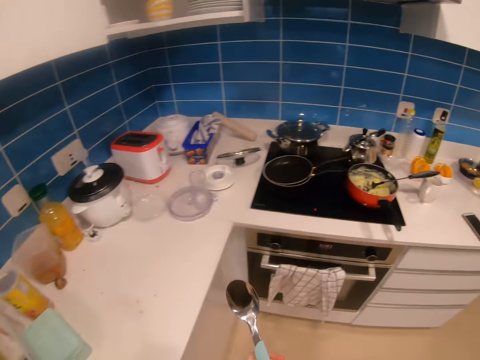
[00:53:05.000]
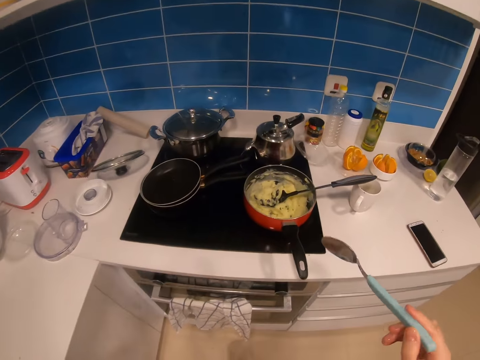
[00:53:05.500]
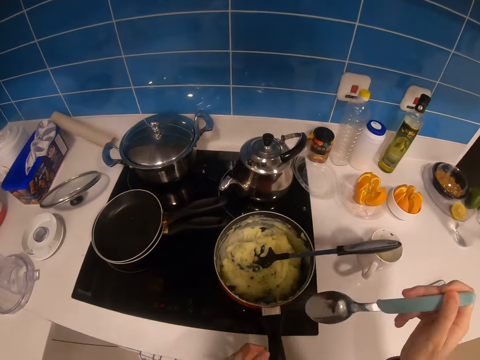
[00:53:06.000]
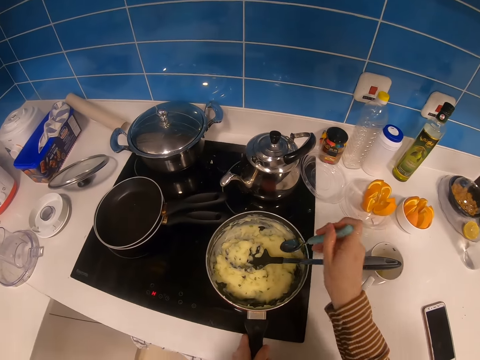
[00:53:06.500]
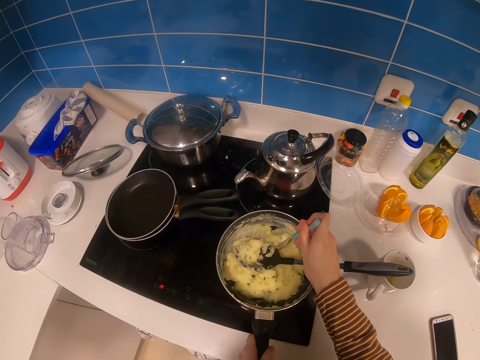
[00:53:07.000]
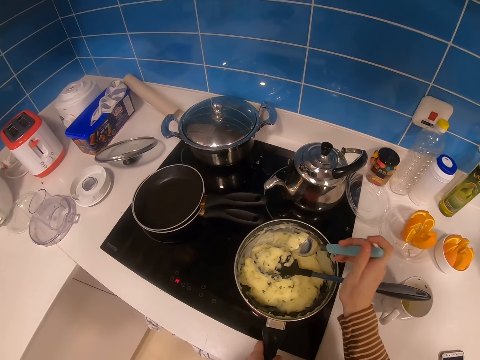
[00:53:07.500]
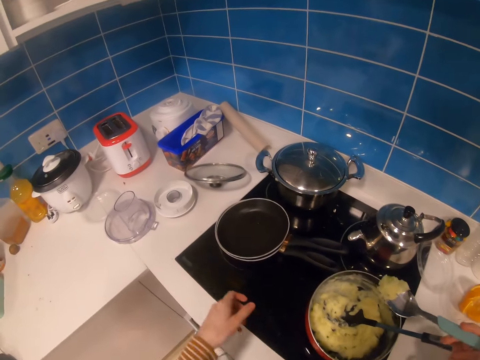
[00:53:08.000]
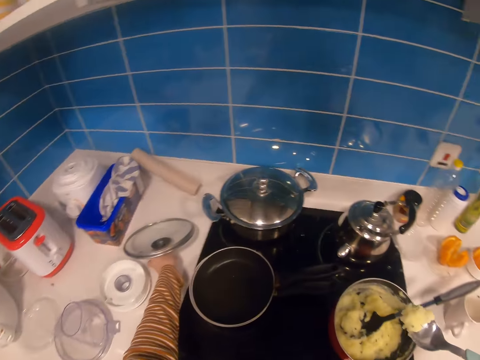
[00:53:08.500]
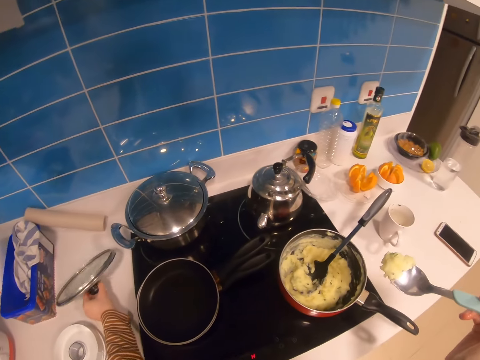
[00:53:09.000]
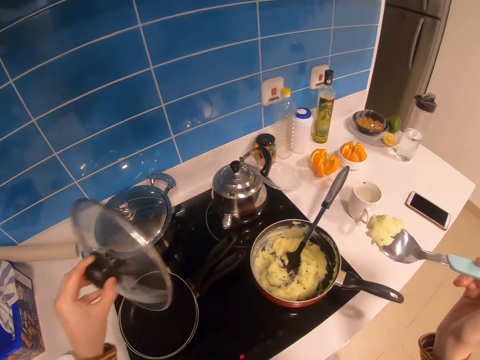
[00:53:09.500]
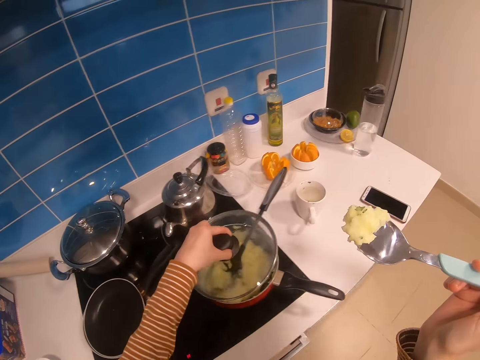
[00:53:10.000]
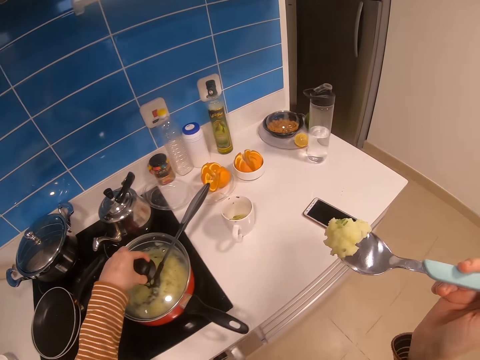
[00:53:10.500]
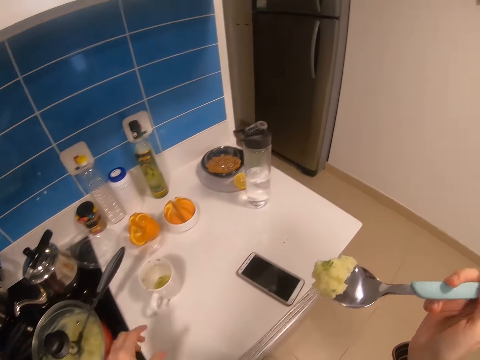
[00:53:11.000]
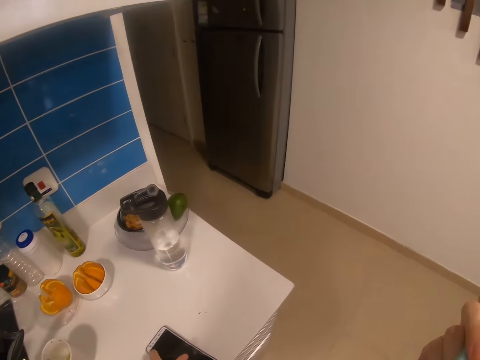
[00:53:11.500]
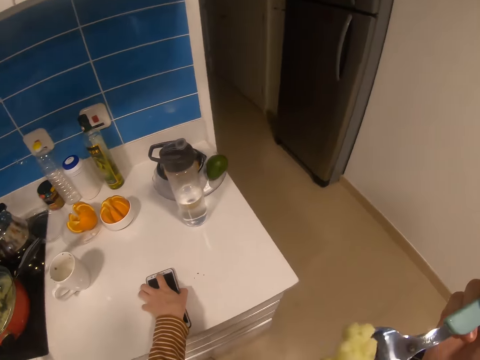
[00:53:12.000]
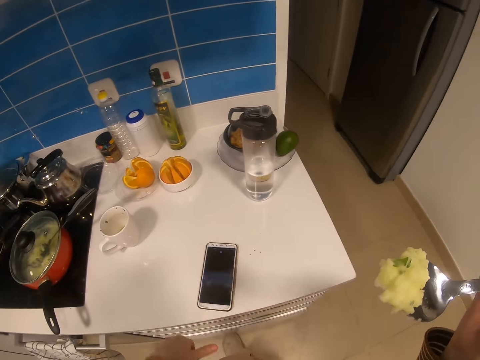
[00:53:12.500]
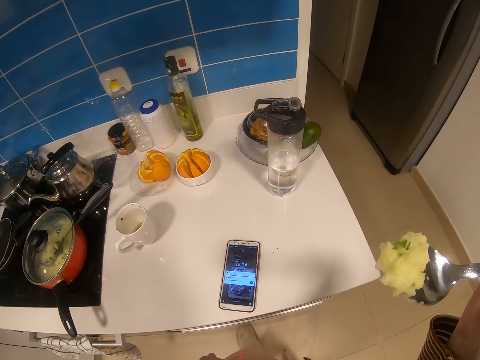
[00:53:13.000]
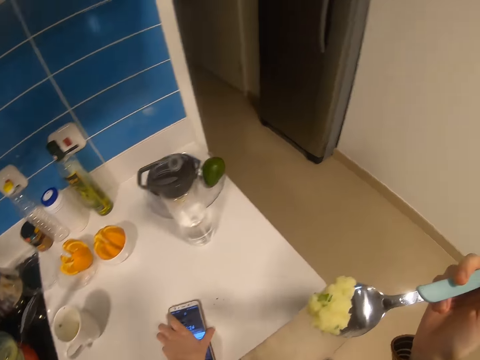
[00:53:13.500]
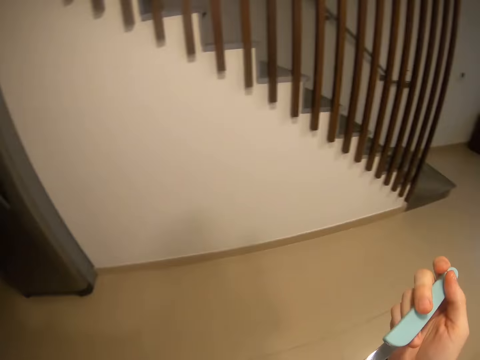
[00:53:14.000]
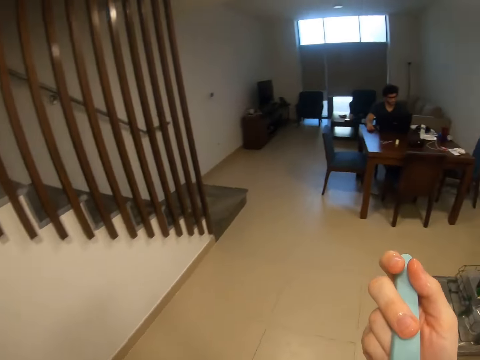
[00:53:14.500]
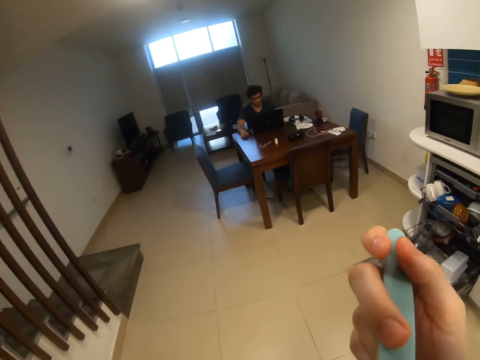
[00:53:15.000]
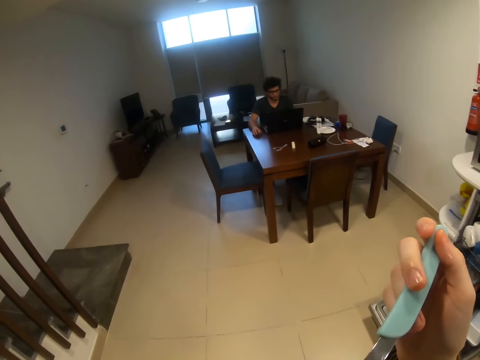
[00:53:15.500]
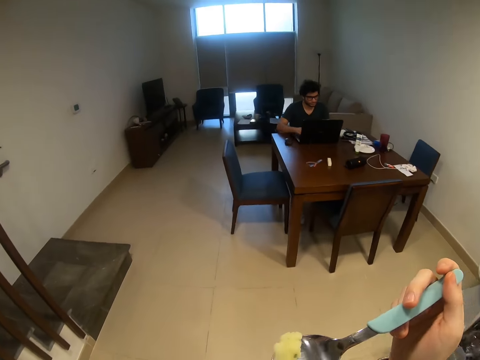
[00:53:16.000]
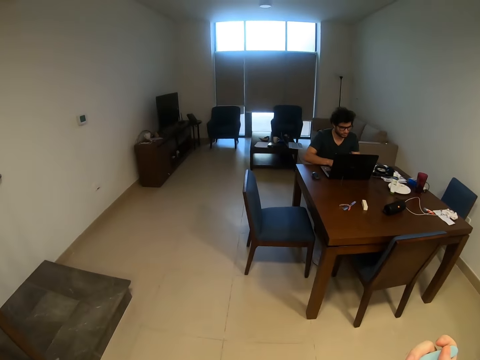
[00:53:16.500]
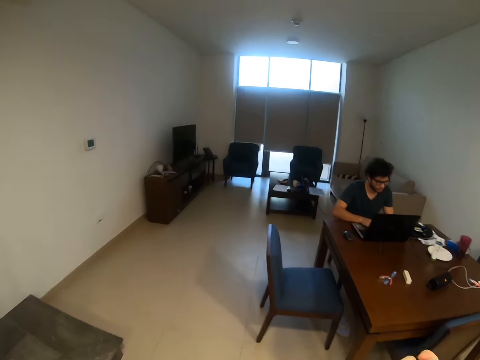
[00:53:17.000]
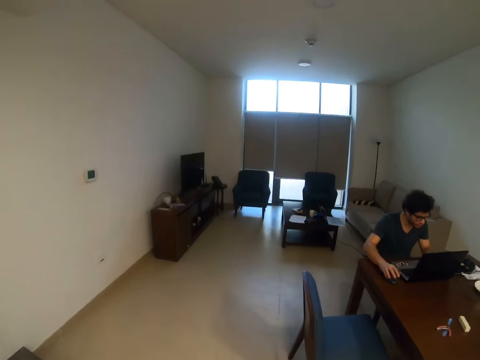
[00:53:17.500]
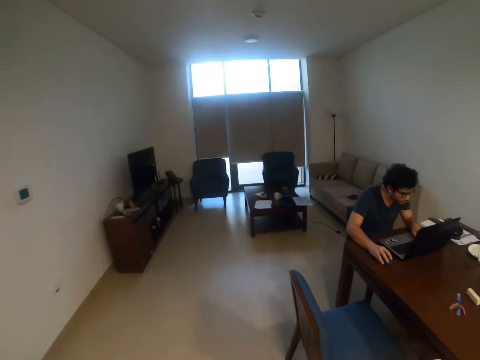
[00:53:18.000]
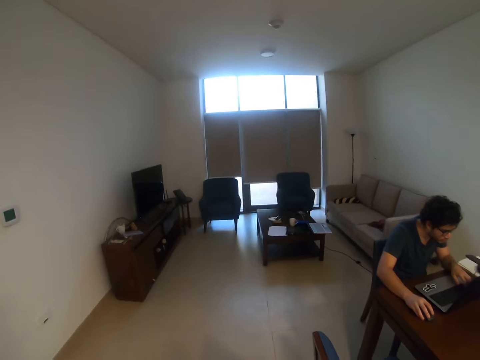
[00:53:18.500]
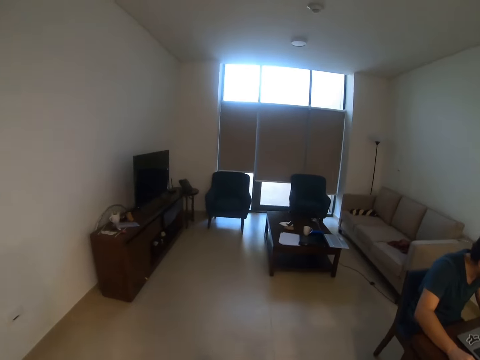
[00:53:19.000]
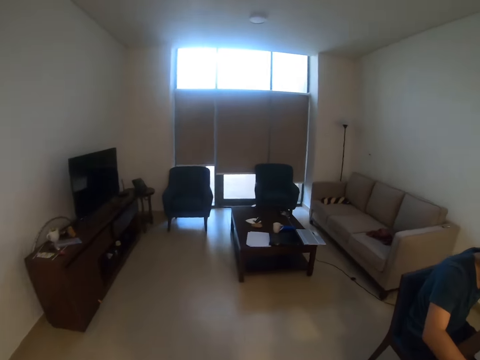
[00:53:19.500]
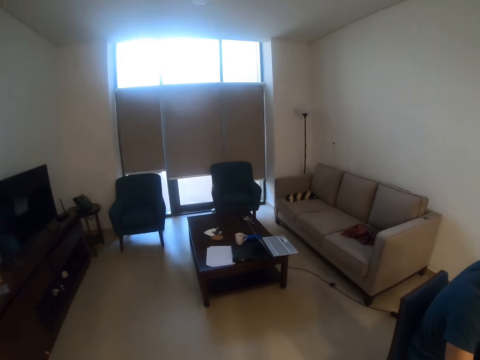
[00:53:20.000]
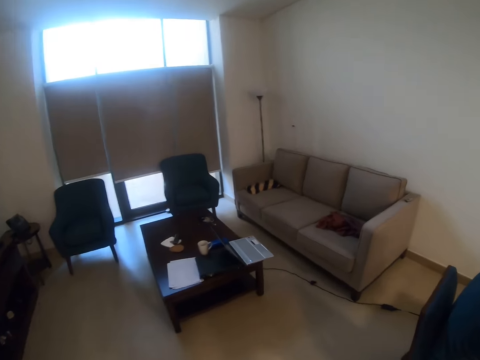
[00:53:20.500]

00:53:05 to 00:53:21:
The camera wearer walks around. They take food with a spoon. They pick a cooking lid from the cabinet and put the cooking lid on the cooking pot. They eat food with the spoon. They operate a mobile phone in the room. They walk around. A person operates a laptop in the room.

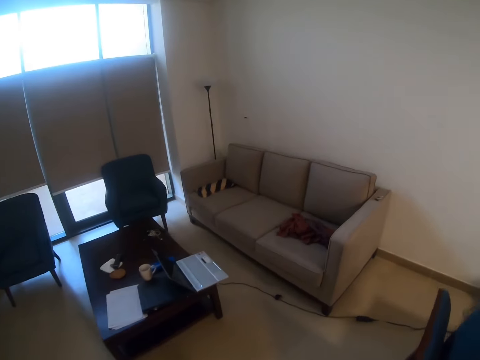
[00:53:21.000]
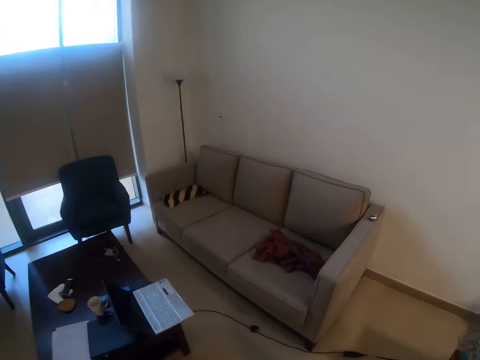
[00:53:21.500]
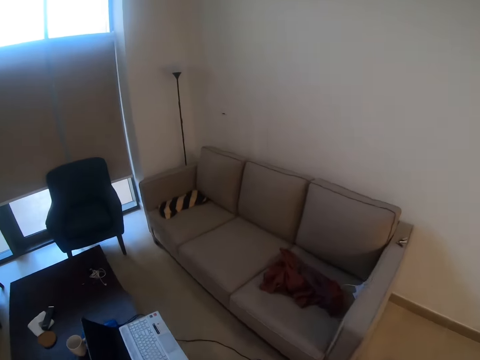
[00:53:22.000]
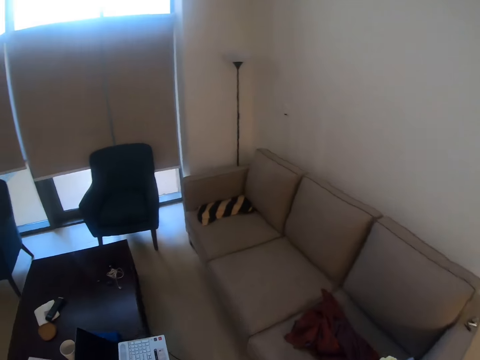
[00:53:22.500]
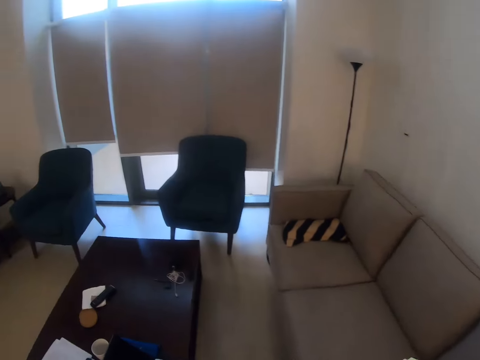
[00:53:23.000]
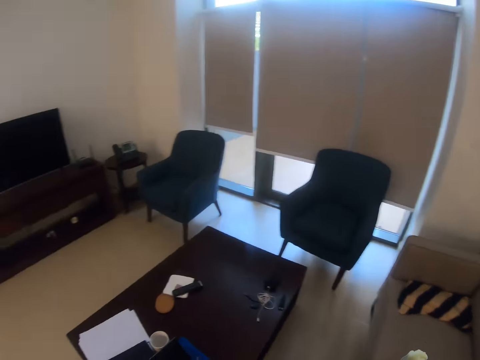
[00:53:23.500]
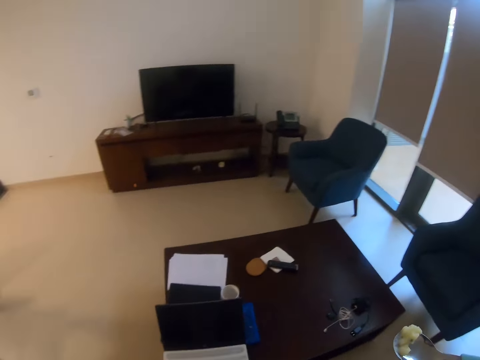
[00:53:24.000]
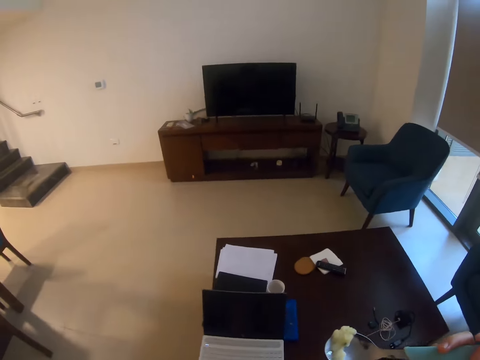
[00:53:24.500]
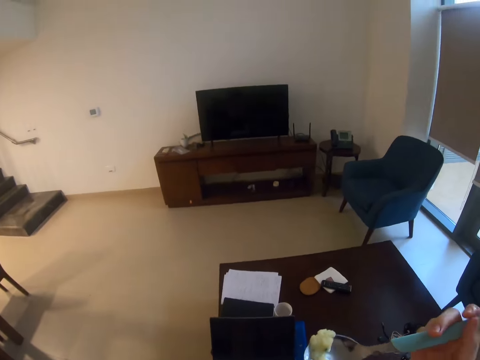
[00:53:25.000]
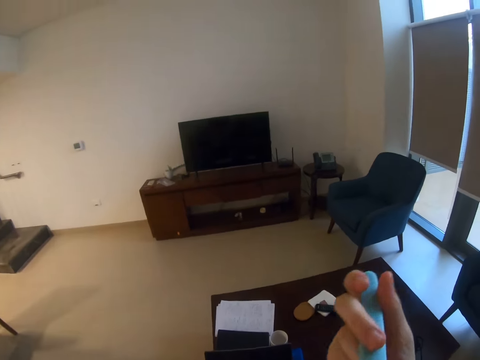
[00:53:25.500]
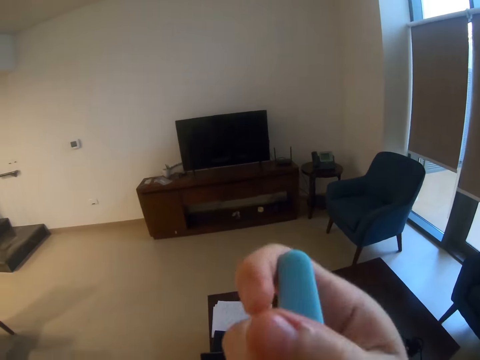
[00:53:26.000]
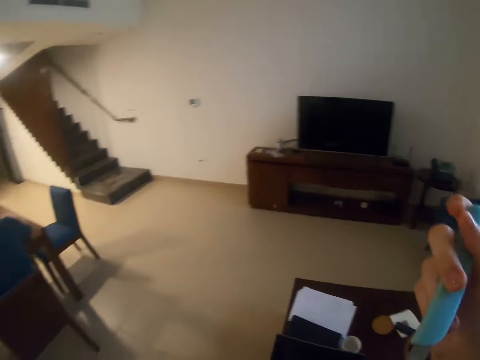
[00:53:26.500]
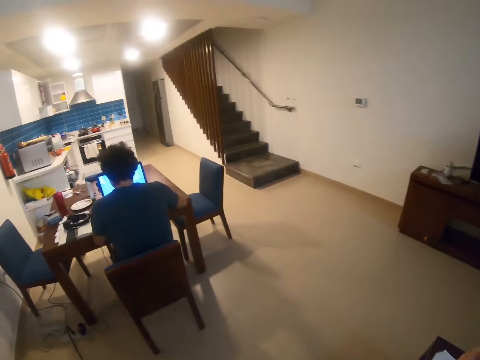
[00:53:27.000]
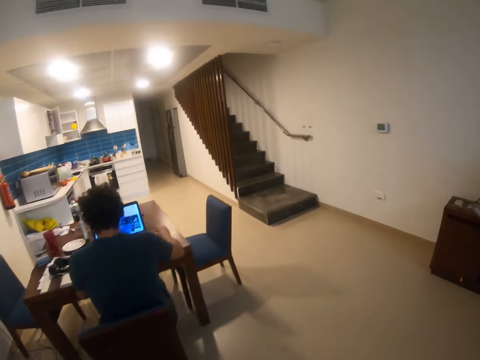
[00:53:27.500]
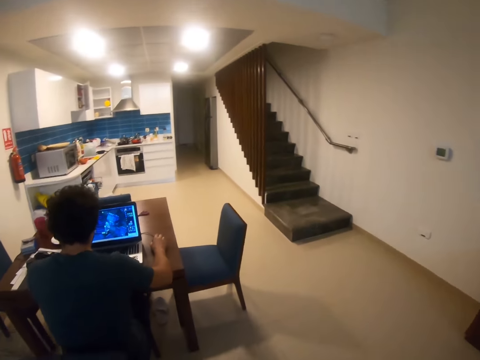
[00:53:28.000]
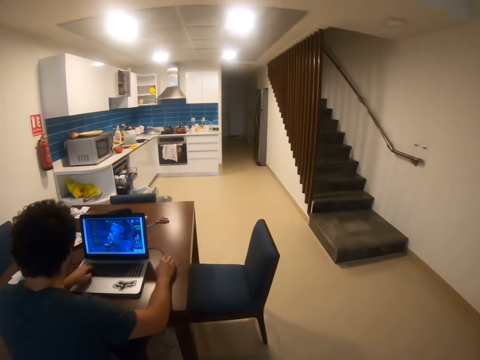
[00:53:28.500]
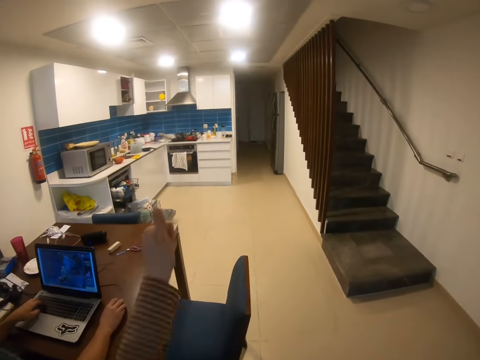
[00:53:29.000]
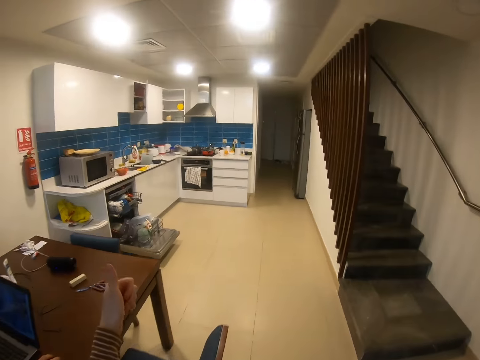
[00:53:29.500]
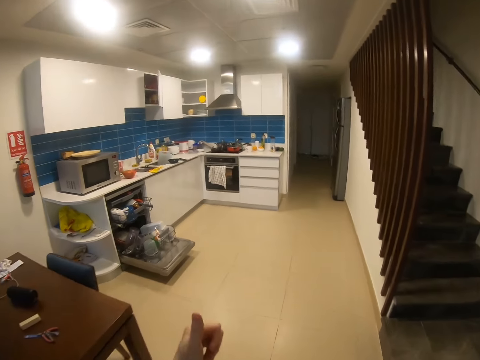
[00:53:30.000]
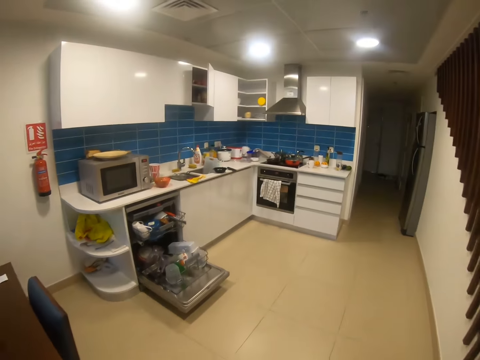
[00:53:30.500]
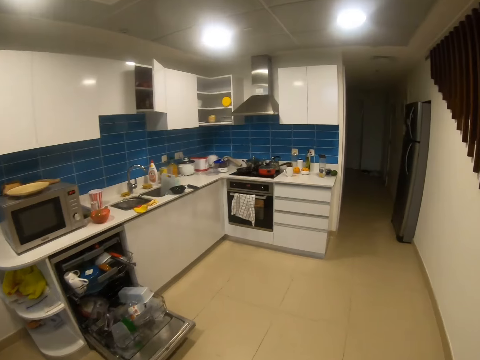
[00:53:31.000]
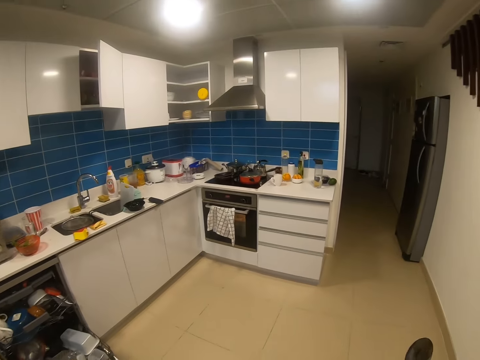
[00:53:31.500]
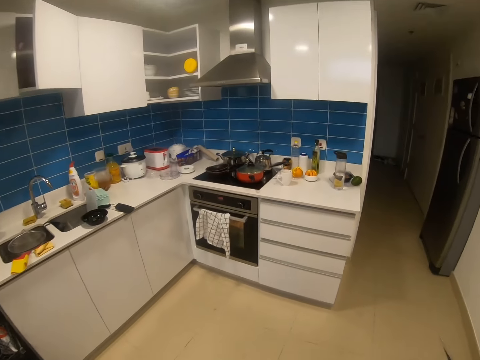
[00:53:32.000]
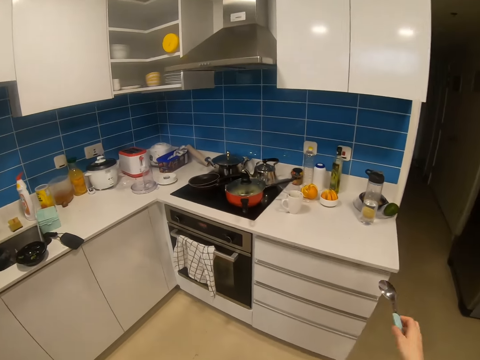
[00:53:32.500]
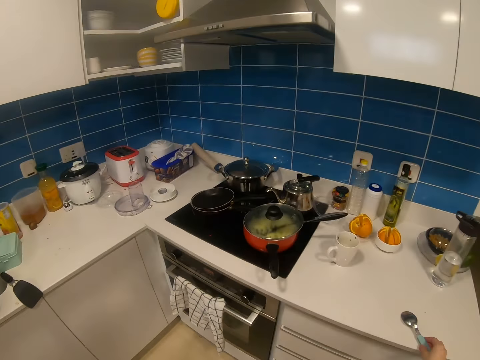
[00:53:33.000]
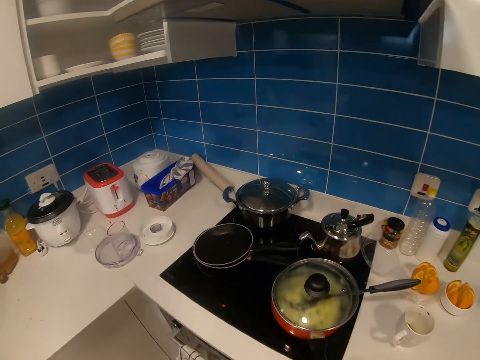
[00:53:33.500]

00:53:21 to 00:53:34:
The camera wearer stares in the room. A person operates a laptop in the room. The camera wearer stares in the room.
